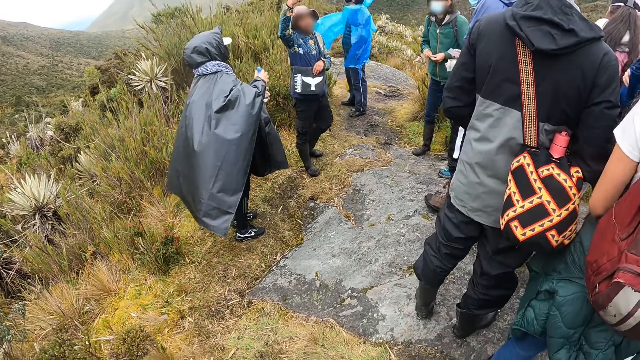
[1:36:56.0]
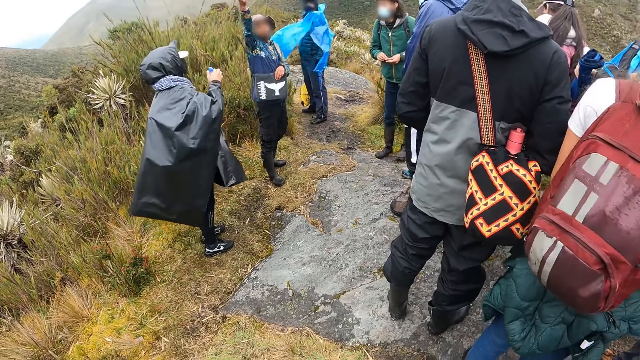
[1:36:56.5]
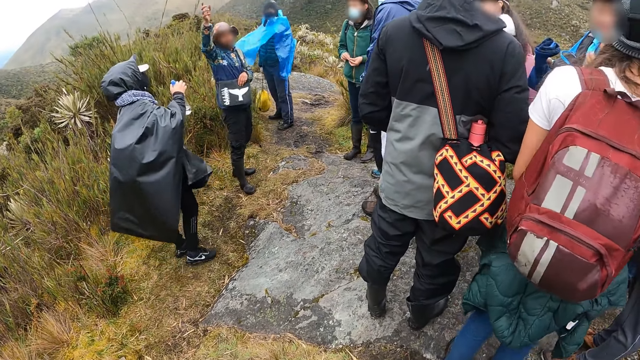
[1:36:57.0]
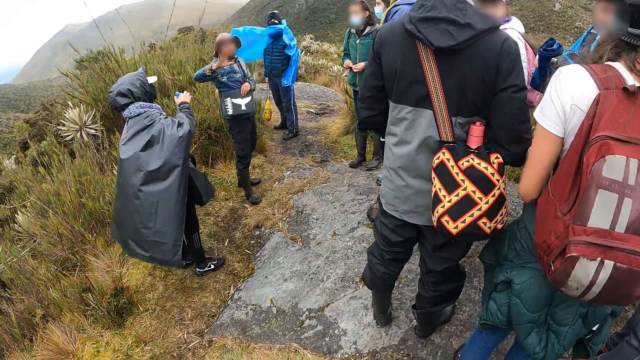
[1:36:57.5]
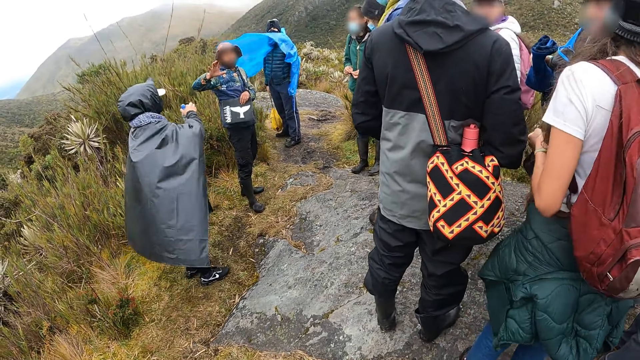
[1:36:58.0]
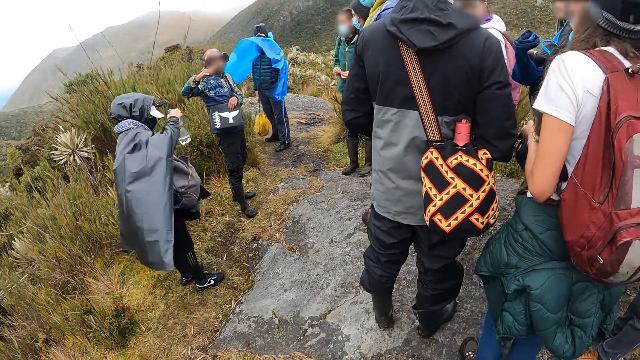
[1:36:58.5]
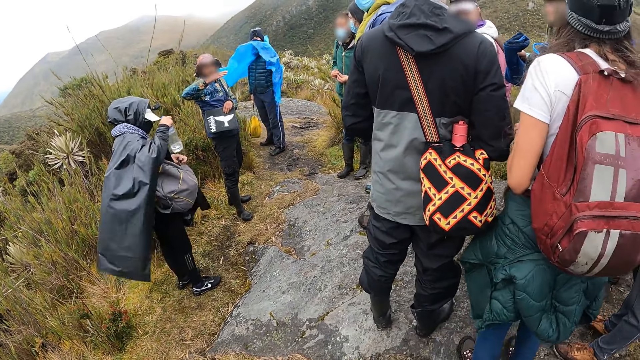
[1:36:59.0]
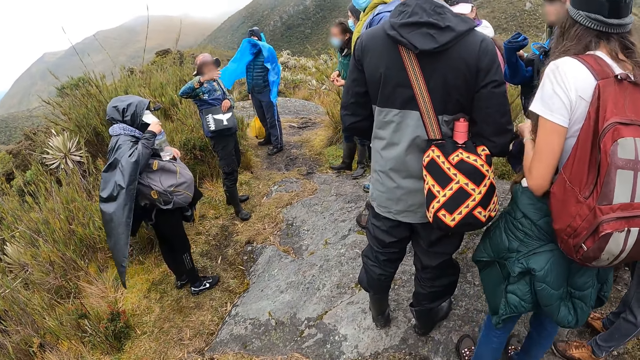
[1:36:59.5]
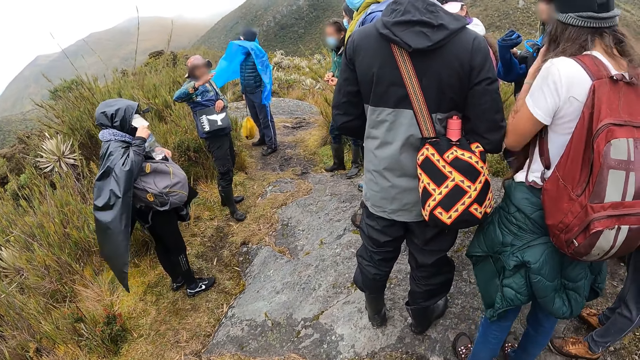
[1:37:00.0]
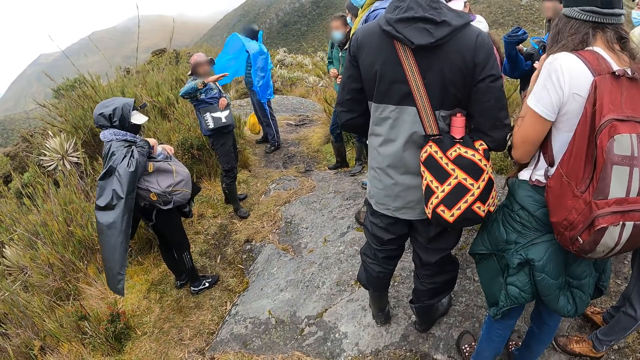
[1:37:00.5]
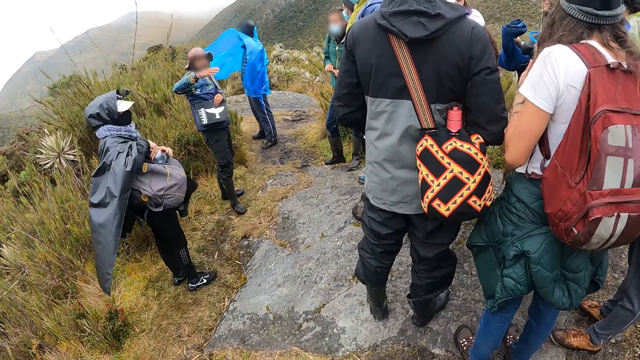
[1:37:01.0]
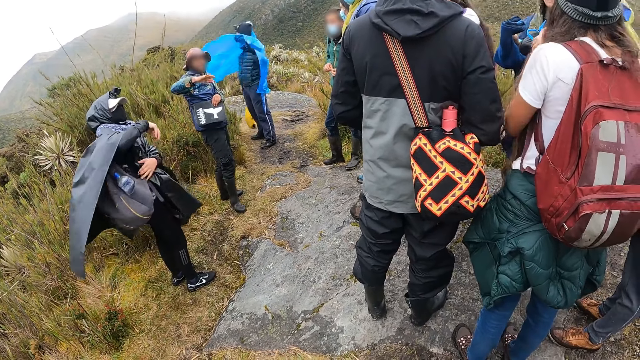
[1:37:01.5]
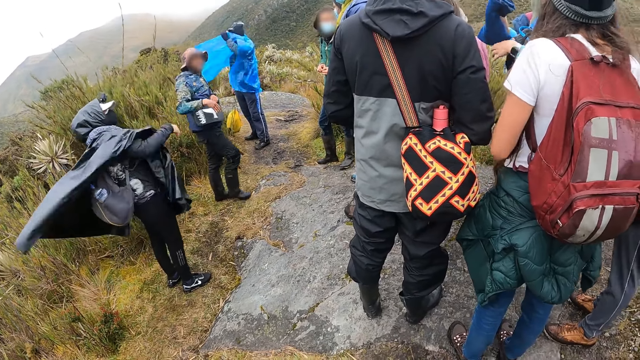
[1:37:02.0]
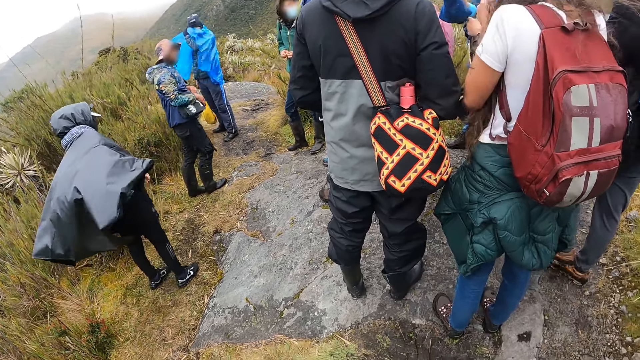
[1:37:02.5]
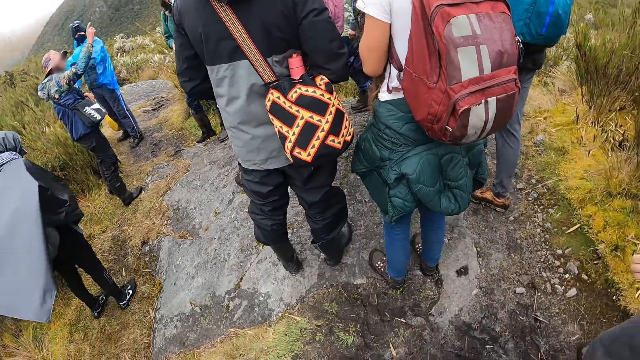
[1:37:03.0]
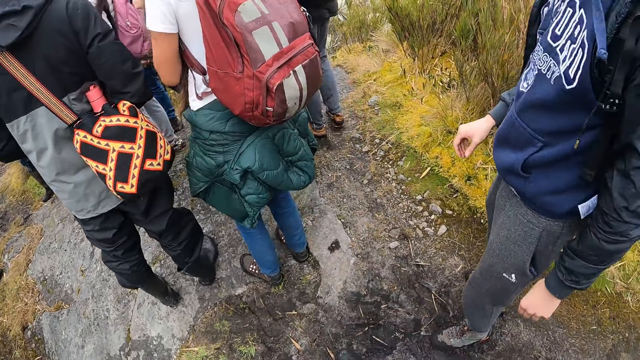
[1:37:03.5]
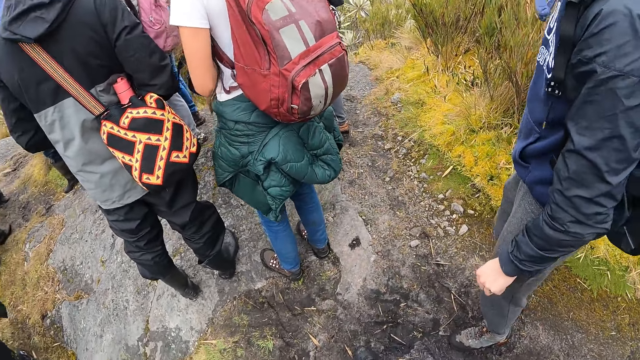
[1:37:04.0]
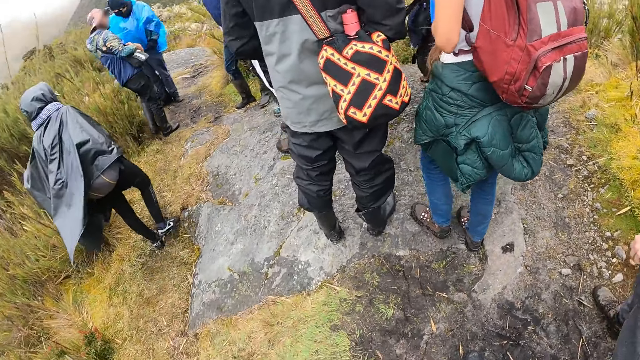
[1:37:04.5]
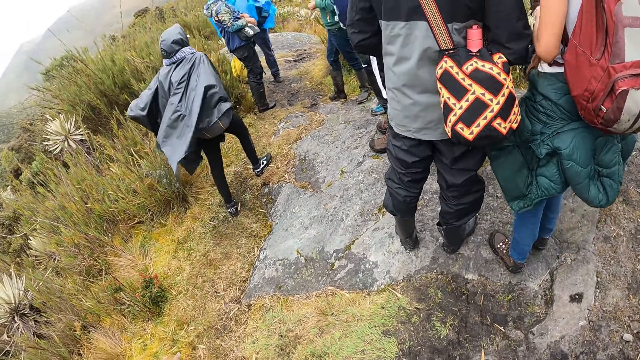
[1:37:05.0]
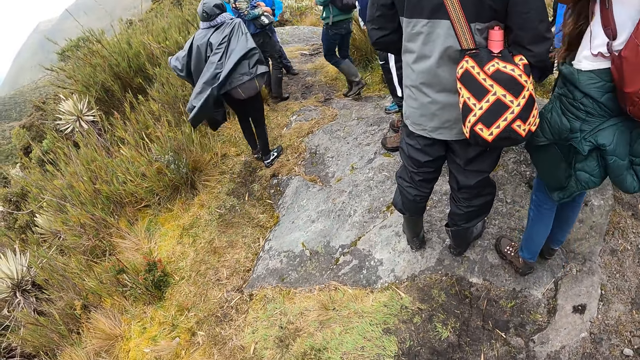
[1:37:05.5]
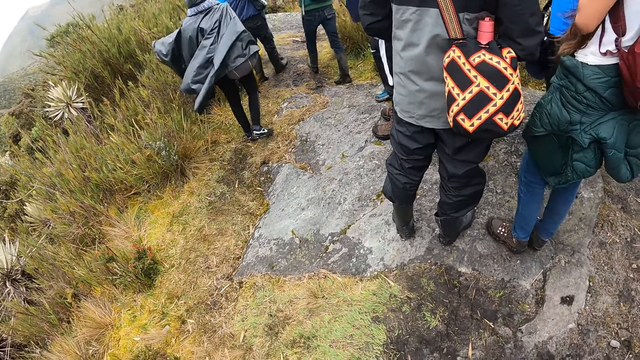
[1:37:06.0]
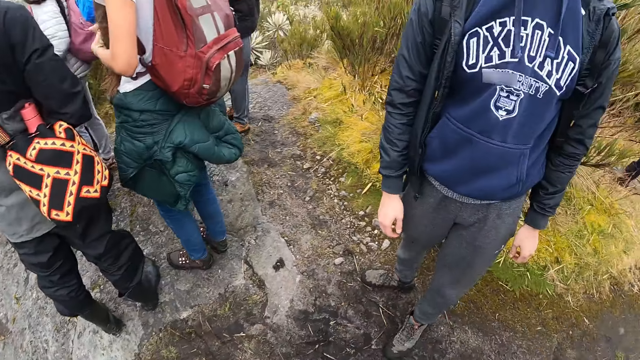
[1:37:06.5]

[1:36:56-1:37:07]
The camera wearer interacts with a man. A woman pulls back her hair with her left hand.

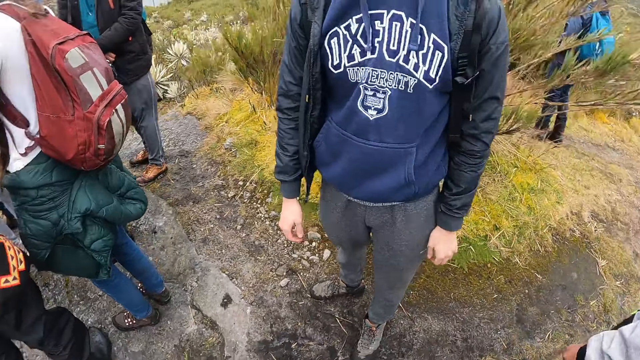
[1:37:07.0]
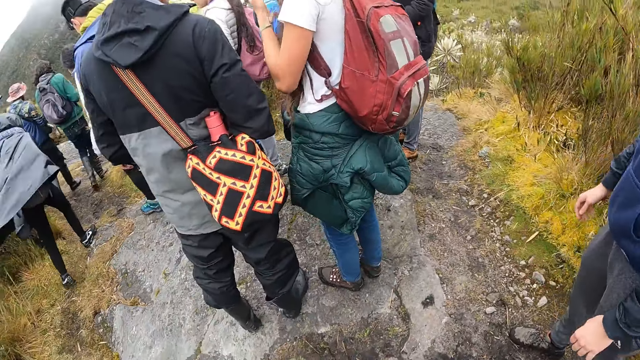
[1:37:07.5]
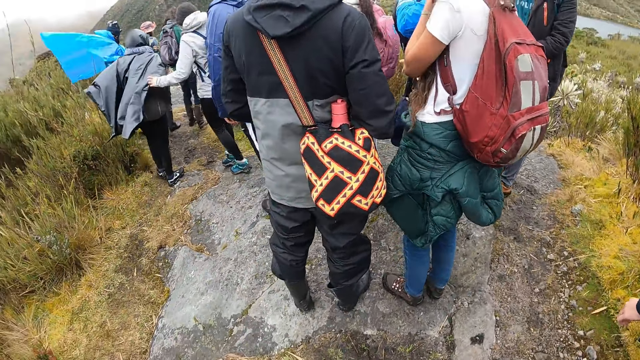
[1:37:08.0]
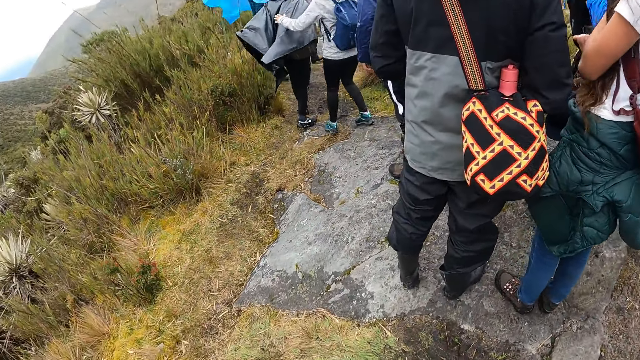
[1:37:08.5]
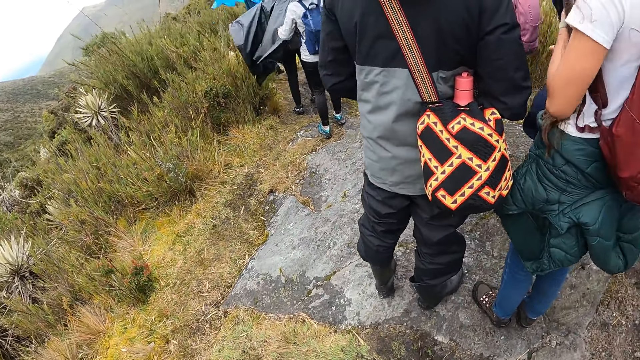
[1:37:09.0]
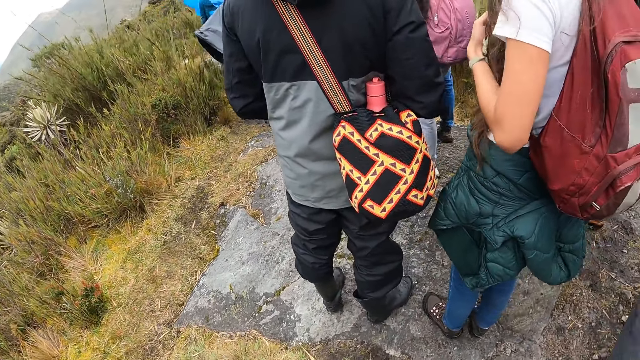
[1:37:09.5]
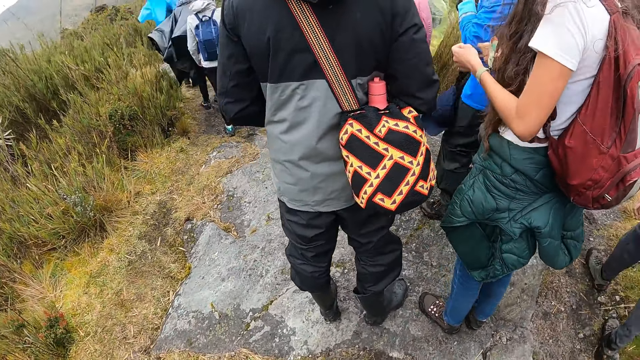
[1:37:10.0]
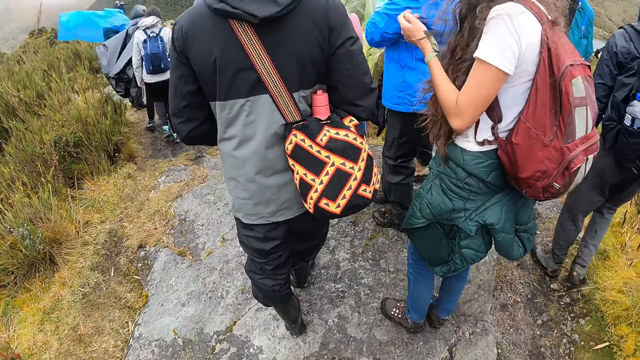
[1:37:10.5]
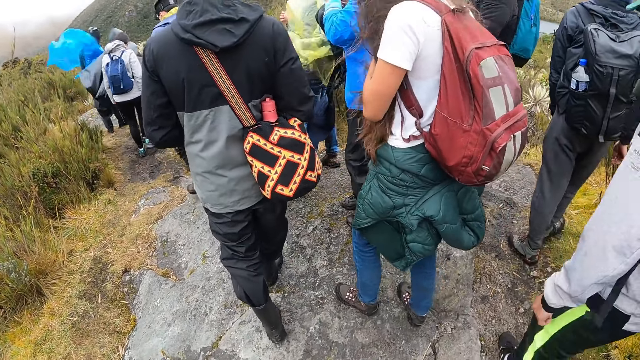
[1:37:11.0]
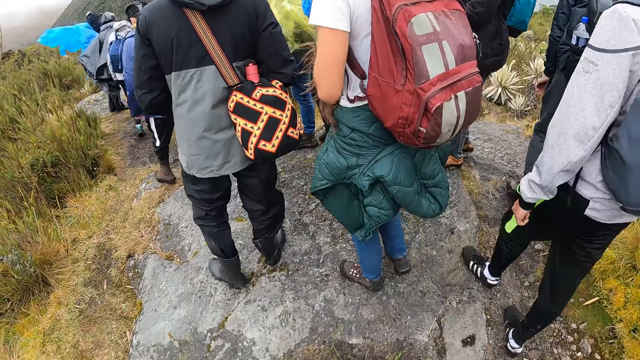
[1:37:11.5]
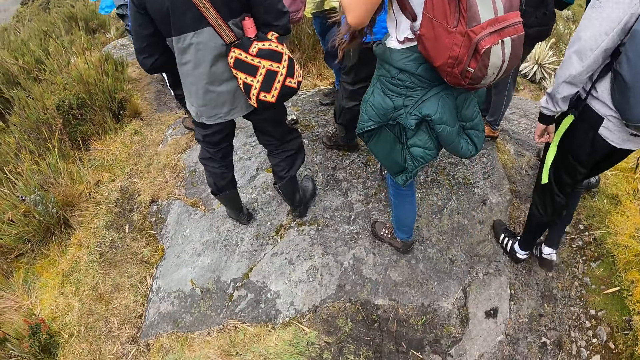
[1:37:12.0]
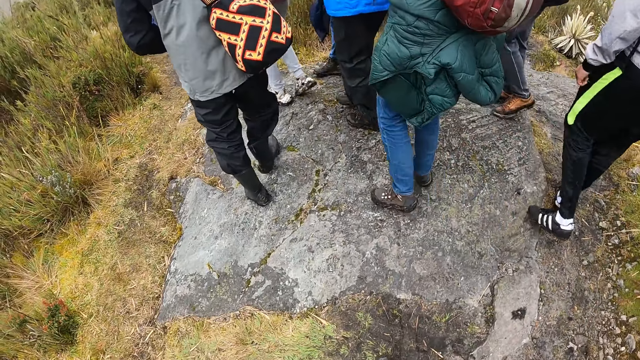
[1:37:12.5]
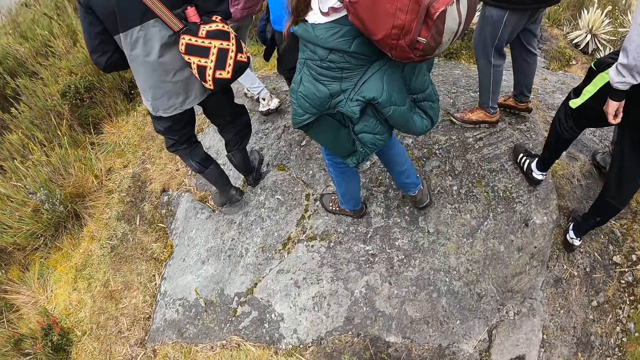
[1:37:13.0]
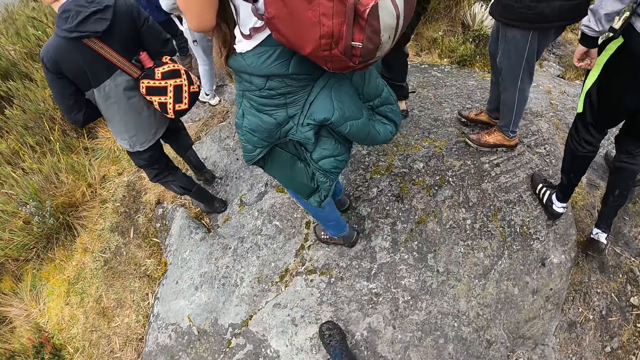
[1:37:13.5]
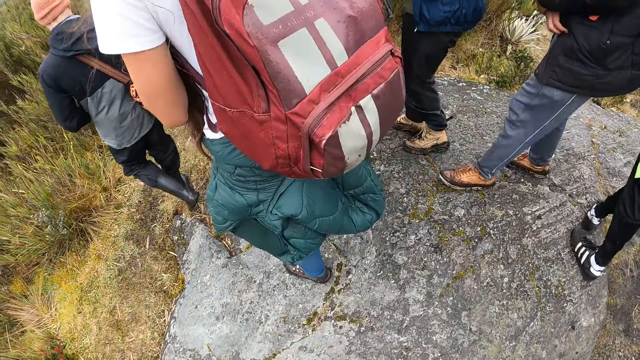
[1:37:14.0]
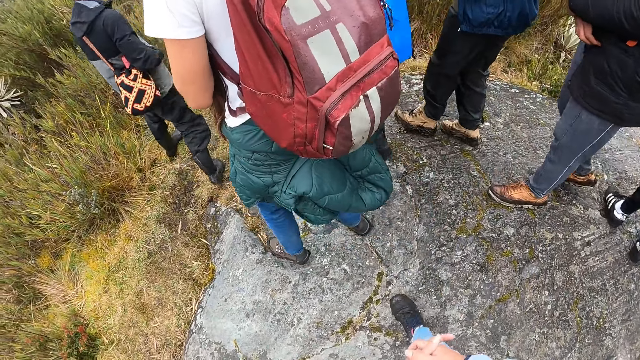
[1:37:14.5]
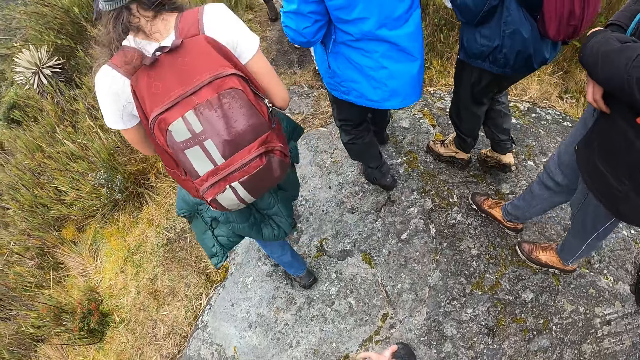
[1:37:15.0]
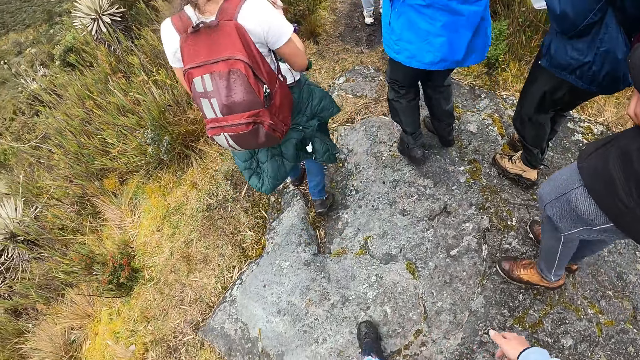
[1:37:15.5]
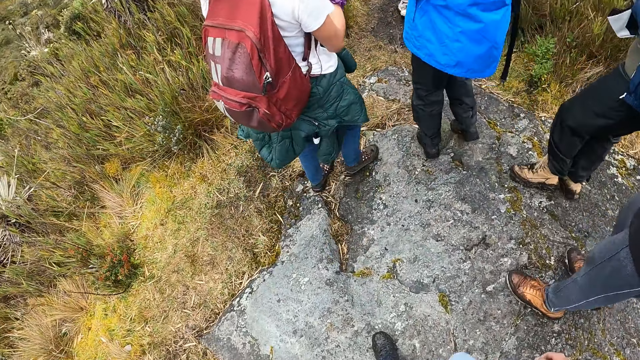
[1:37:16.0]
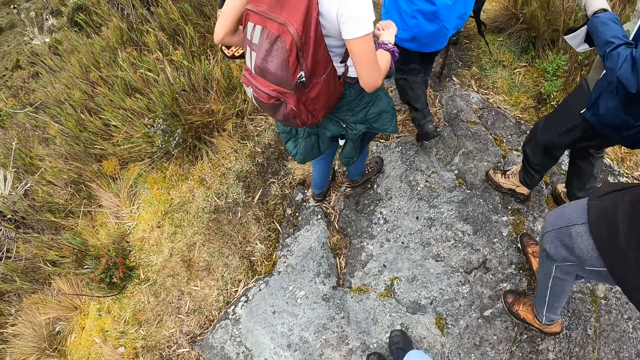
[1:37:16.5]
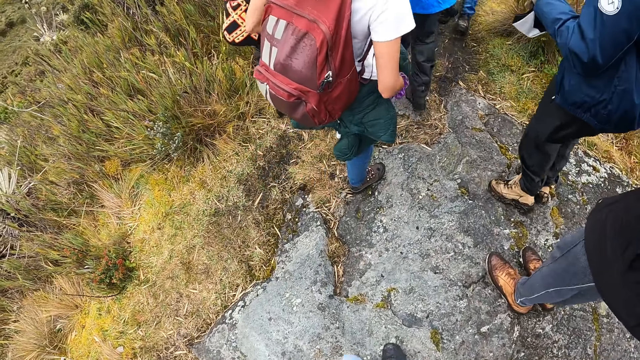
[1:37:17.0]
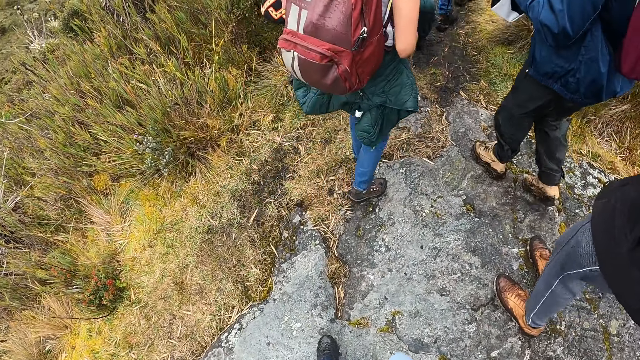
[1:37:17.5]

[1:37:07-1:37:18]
A woman pulls back her hair with her left hand. The camera wearer walks down the hill.
